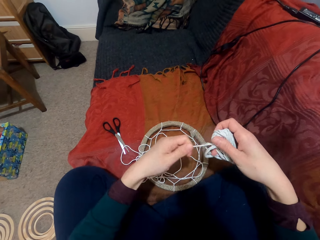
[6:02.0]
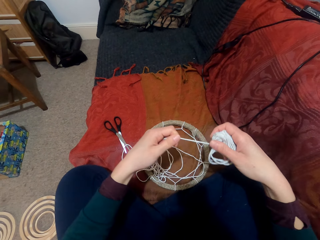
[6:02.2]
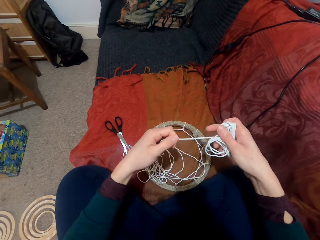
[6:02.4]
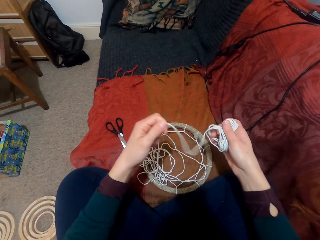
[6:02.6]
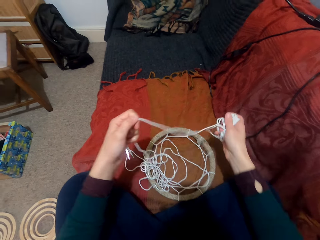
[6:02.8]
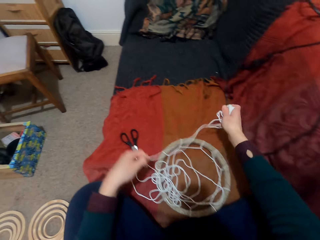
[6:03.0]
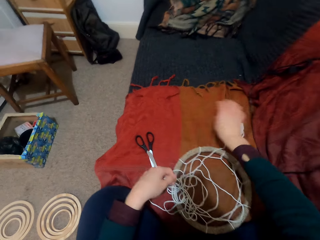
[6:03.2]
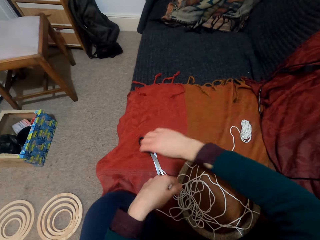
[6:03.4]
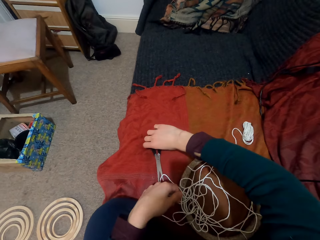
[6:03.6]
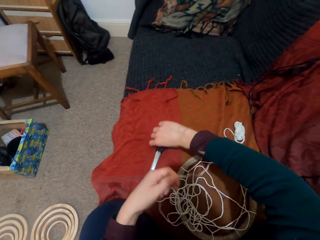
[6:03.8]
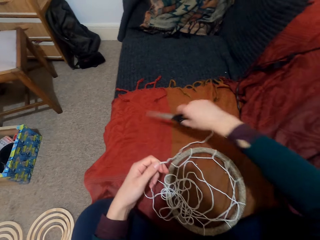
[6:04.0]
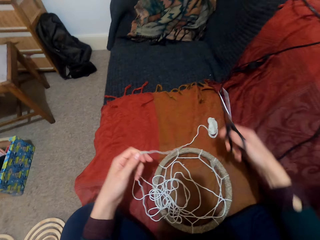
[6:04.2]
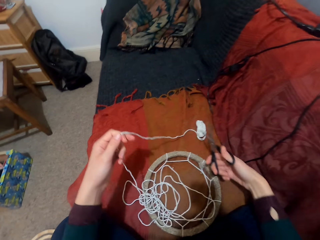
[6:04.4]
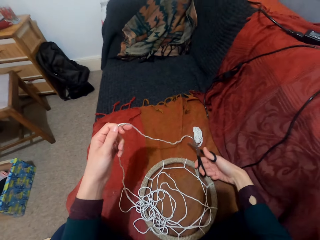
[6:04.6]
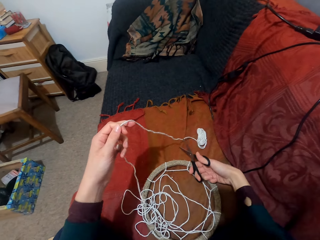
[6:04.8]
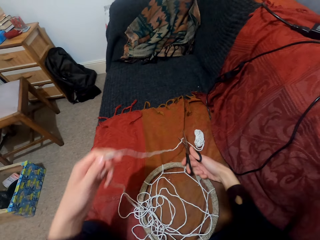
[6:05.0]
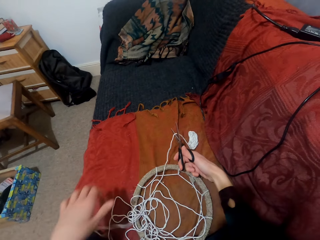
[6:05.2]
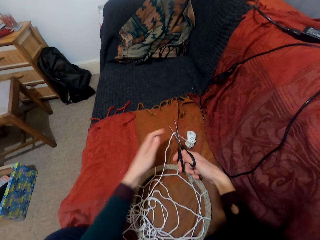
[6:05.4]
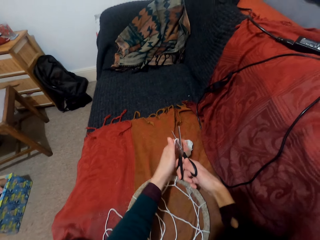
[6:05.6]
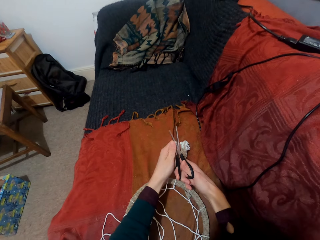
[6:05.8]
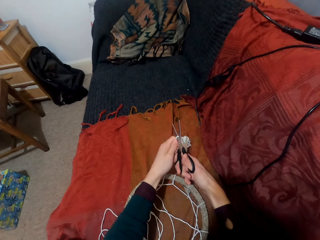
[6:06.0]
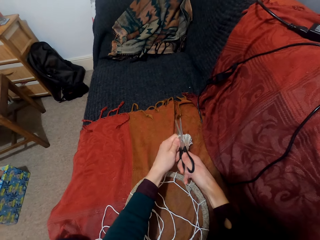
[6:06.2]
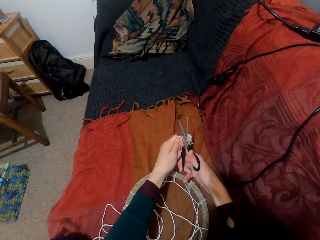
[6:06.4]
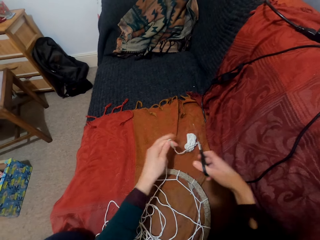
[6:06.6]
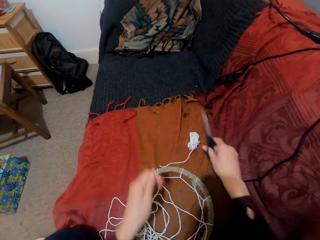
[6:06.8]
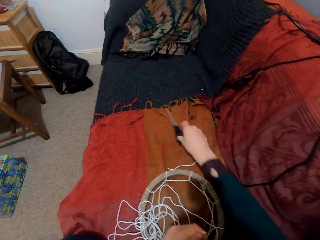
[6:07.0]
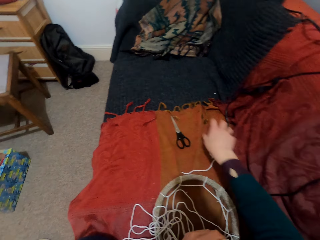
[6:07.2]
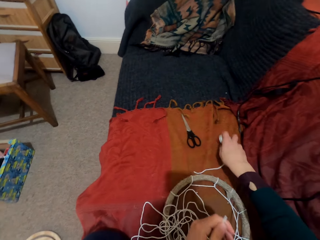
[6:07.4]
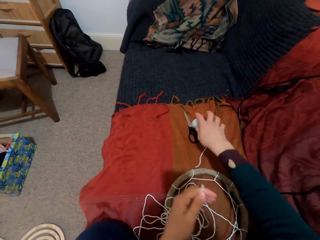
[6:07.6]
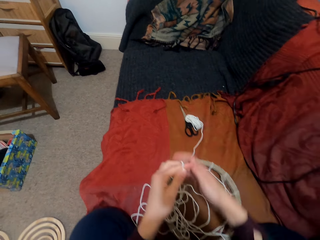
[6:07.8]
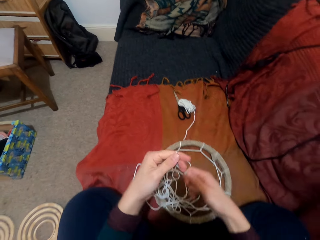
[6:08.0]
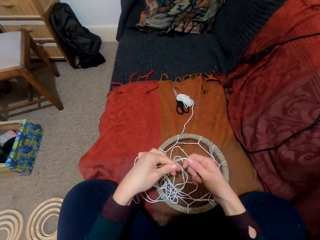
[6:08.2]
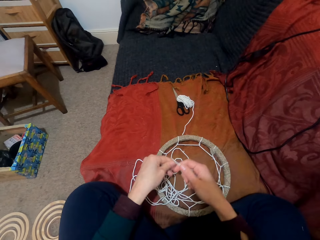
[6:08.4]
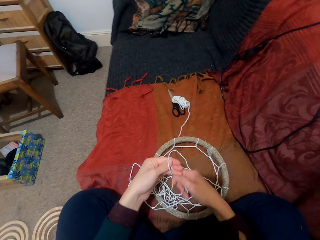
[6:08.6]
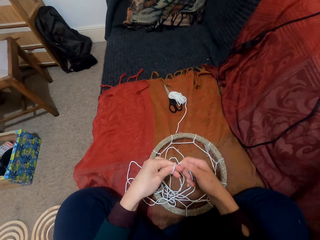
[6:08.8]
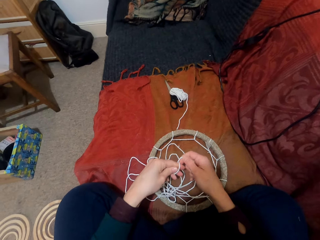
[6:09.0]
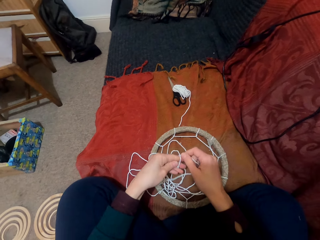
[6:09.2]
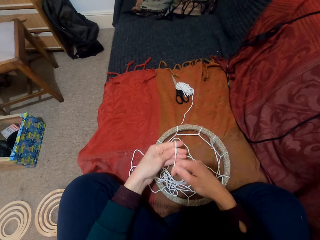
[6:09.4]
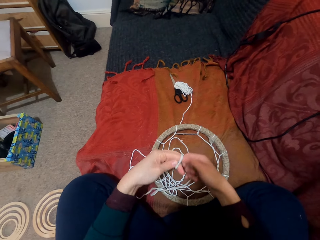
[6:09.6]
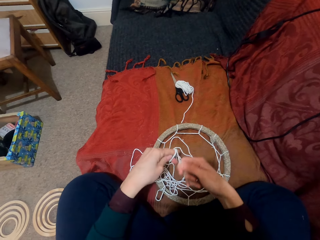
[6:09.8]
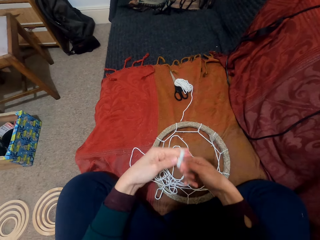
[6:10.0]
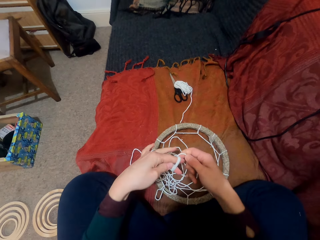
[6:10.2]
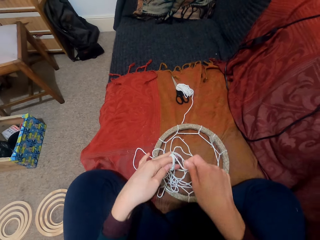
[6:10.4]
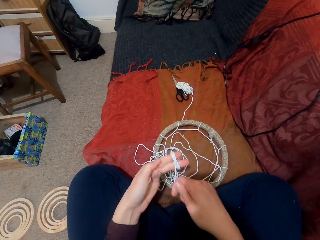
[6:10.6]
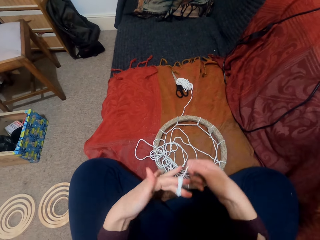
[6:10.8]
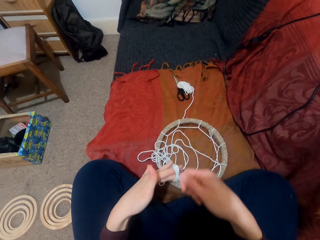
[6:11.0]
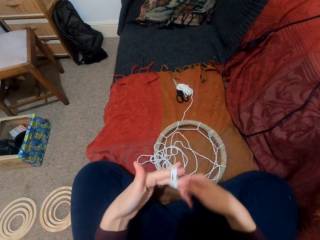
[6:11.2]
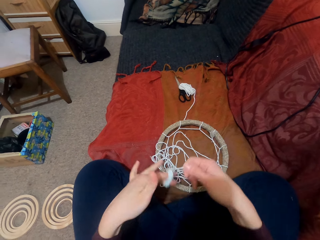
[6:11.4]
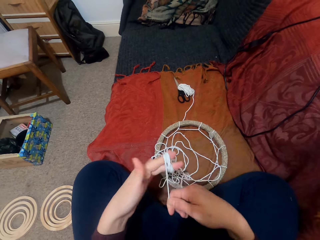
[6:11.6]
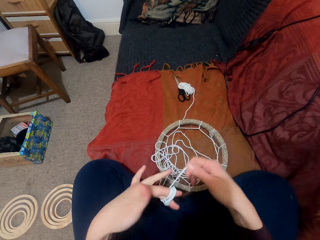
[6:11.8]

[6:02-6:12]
The camera wearer puts the thread on the couch and picks the scissors on the couch. They move the thread. They cut the thread with the scissors. They put the scissors on the couch. They move the thread aside on the couch. They wind the thread on the finger.

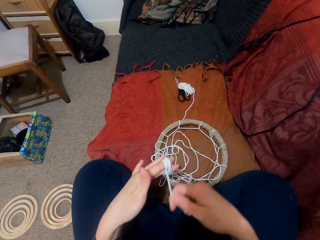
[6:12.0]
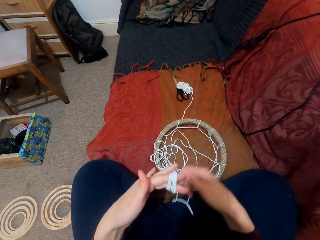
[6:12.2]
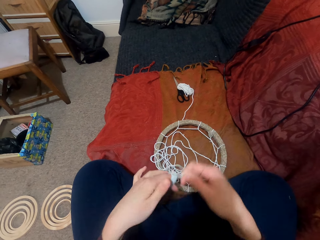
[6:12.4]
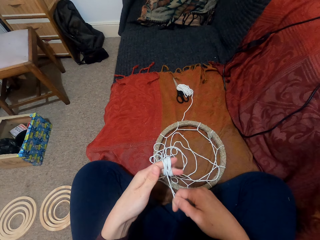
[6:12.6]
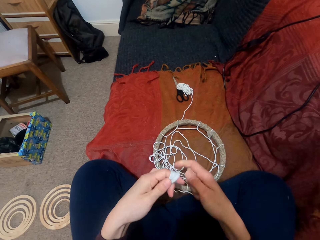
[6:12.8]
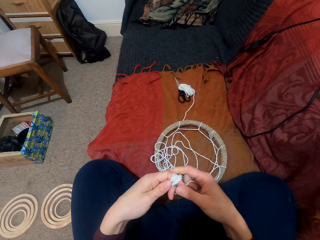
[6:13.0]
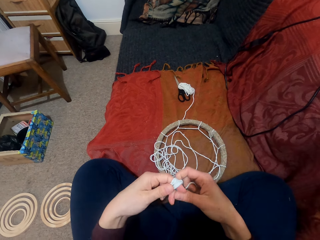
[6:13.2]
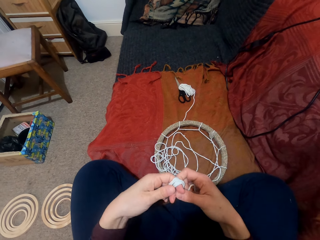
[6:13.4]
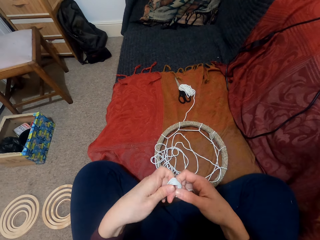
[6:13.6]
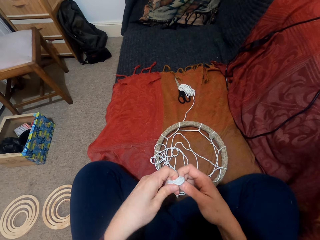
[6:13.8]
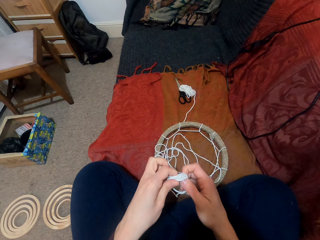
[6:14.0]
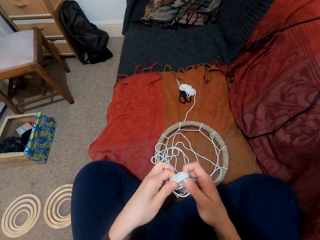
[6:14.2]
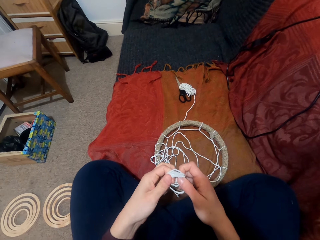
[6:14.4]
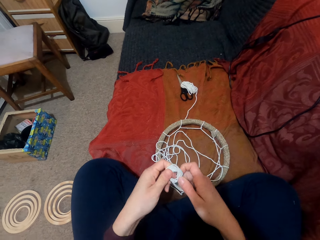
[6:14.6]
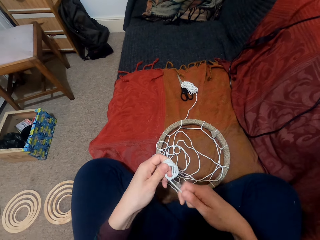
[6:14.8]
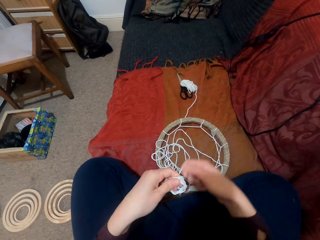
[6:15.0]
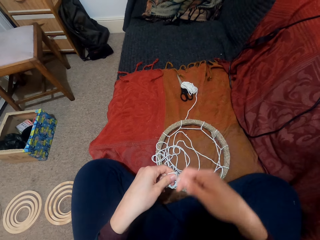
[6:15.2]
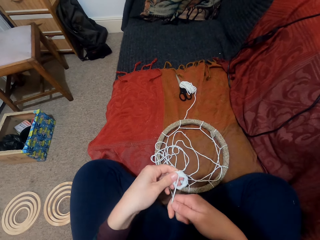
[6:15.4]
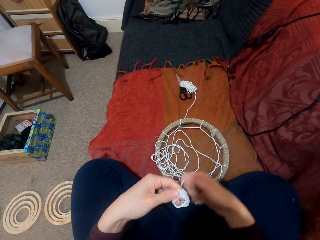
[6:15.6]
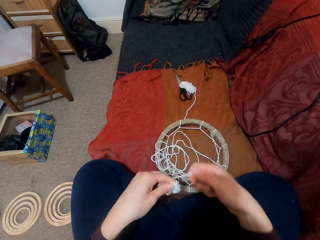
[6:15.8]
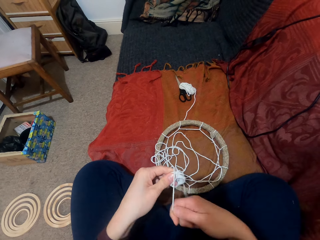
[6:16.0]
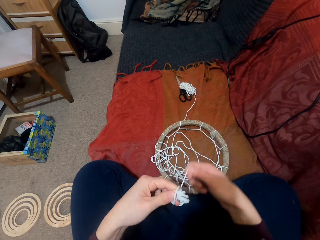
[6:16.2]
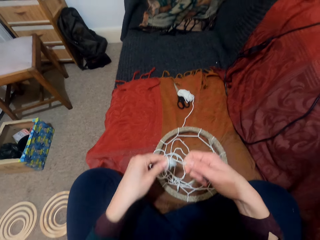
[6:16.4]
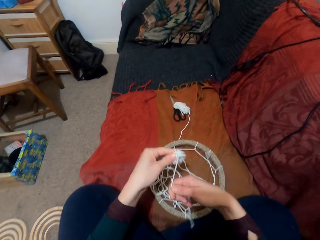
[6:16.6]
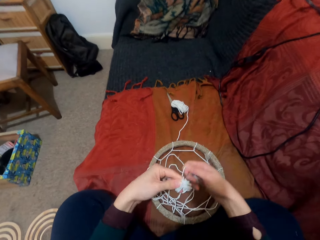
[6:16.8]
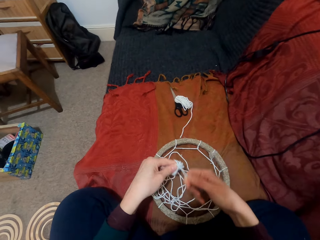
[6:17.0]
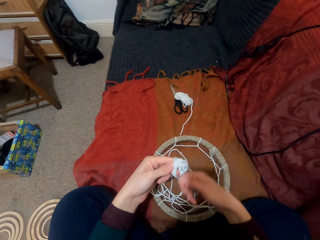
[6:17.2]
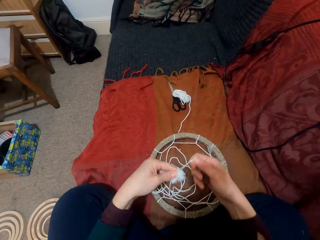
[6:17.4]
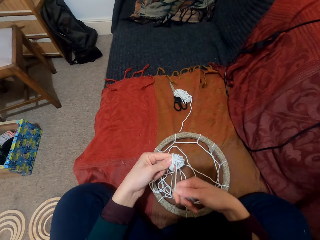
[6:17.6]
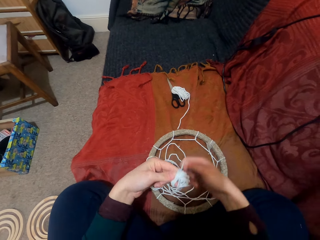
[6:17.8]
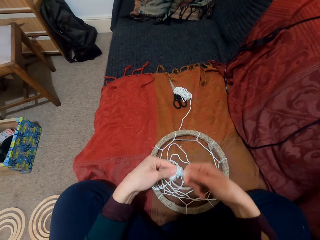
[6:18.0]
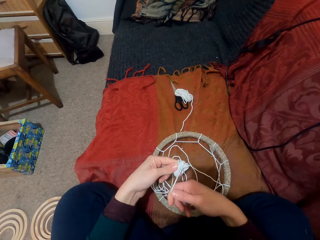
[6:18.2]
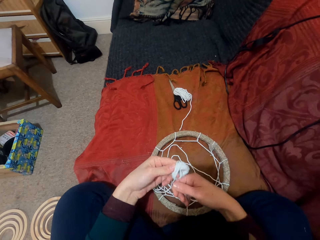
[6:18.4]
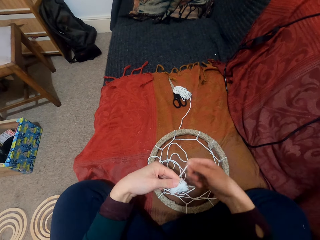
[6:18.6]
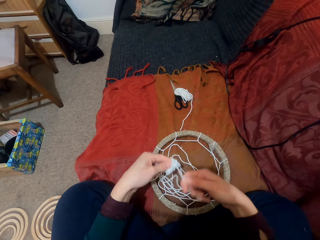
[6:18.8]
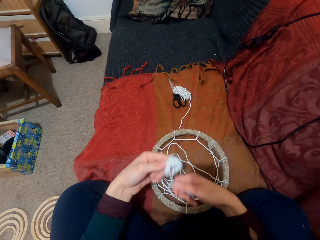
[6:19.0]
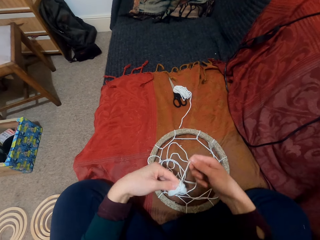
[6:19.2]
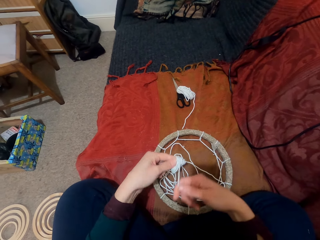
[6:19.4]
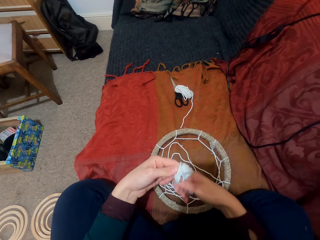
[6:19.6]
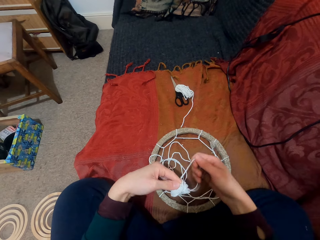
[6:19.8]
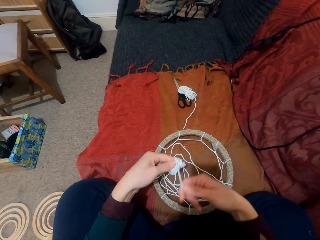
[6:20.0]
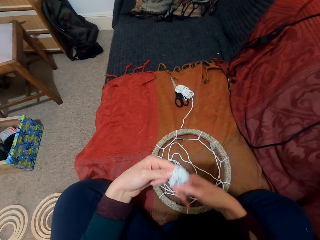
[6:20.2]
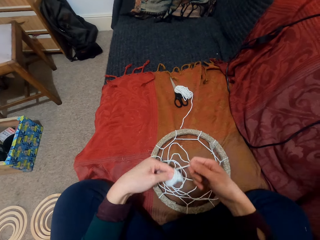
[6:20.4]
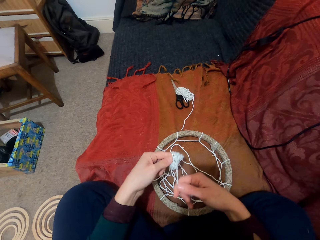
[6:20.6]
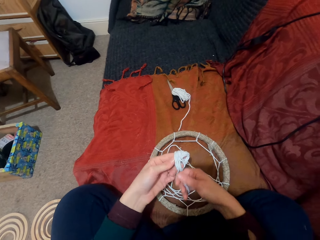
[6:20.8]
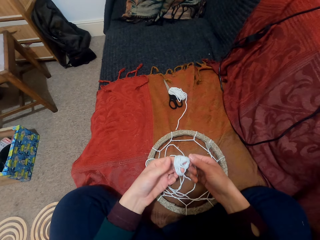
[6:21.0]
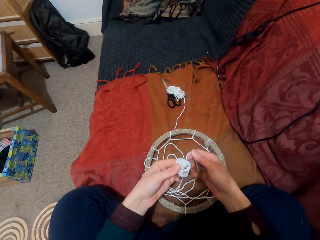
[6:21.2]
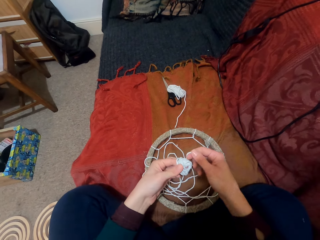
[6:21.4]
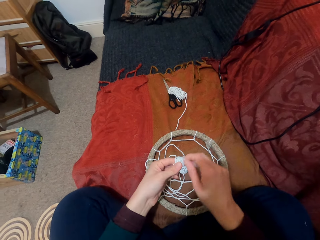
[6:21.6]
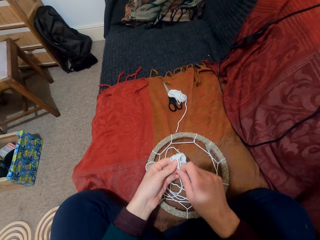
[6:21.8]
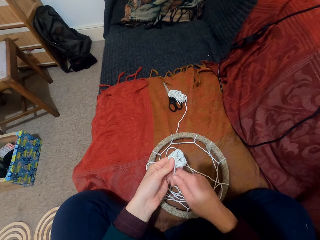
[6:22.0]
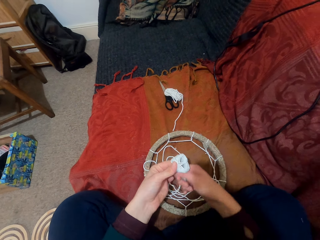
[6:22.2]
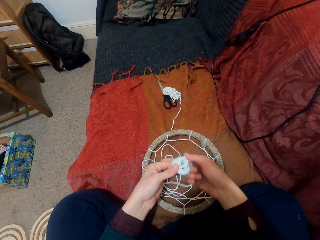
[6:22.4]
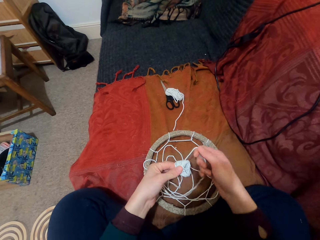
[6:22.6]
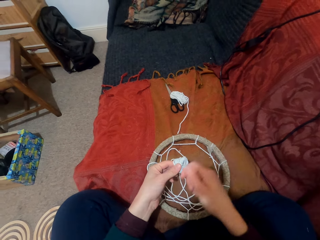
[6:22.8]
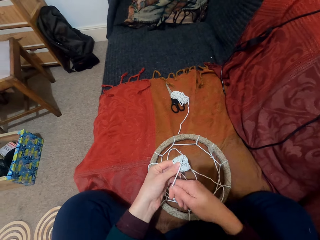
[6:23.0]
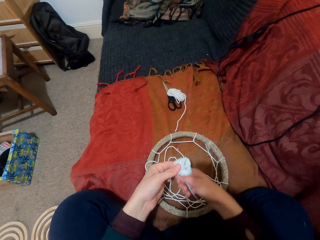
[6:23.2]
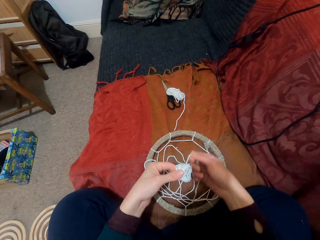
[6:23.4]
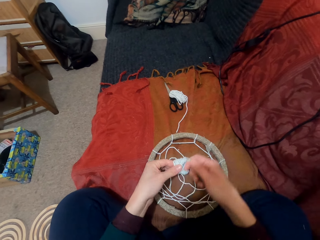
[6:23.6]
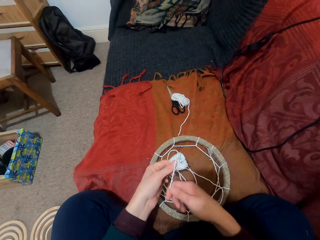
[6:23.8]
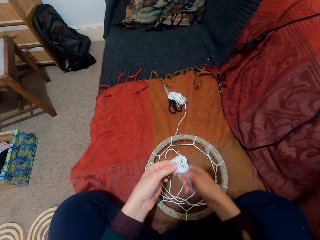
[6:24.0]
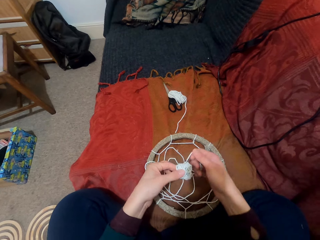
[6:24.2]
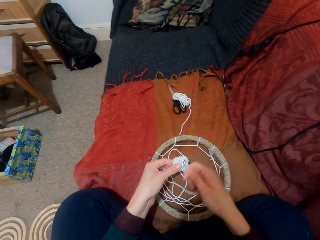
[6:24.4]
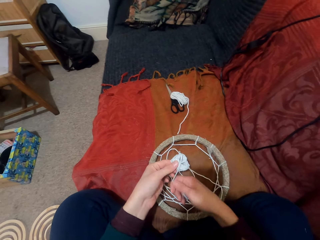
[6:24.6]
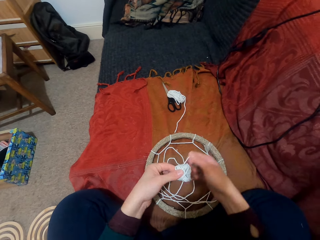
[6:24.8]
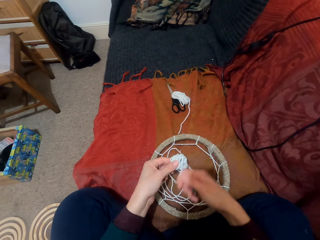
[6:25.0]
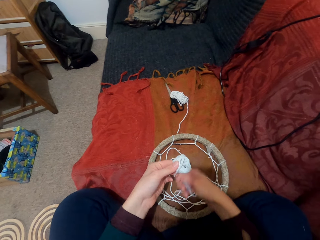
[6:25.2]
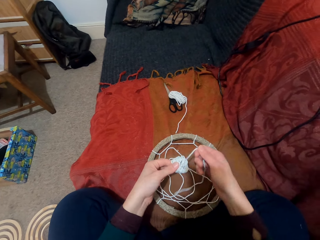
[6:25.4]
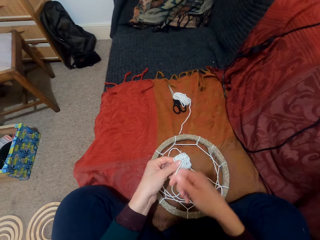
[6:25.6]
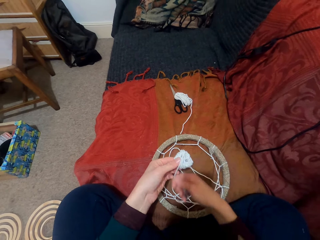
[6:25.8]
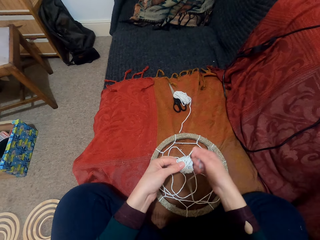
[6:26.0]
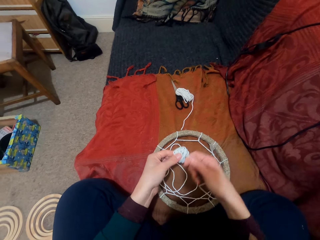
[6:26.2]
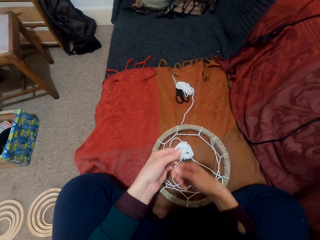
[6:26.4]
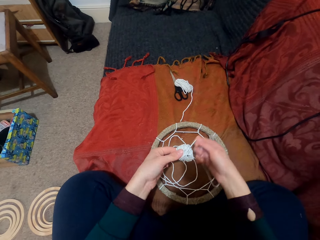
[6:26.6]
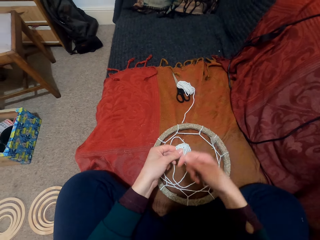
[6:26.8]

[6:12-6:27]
The camera wearer moves the thread on the hand. They roll the thread.
